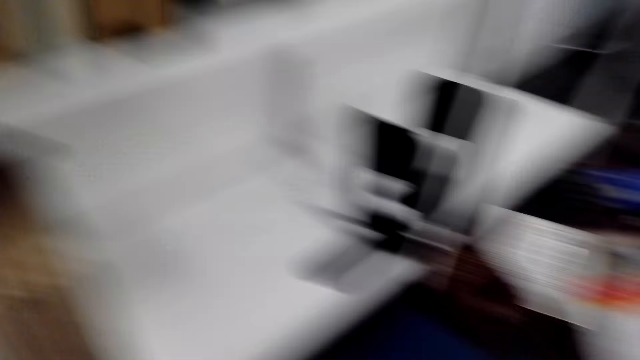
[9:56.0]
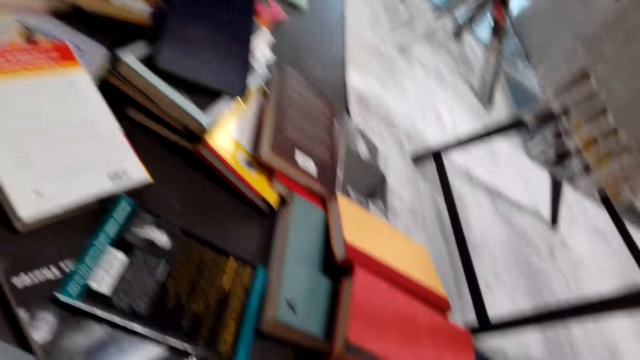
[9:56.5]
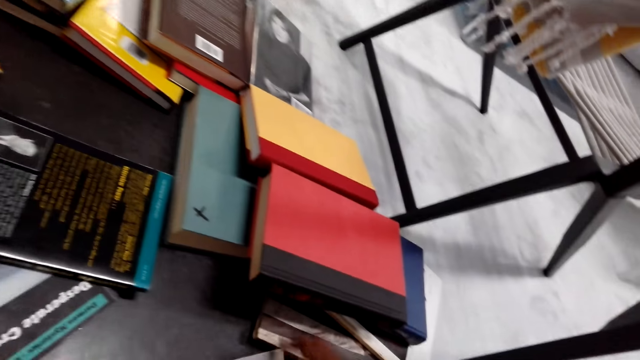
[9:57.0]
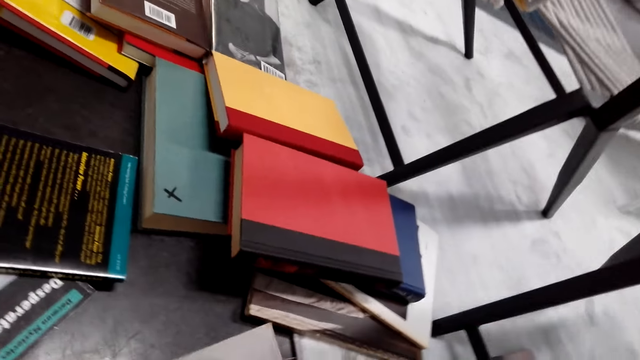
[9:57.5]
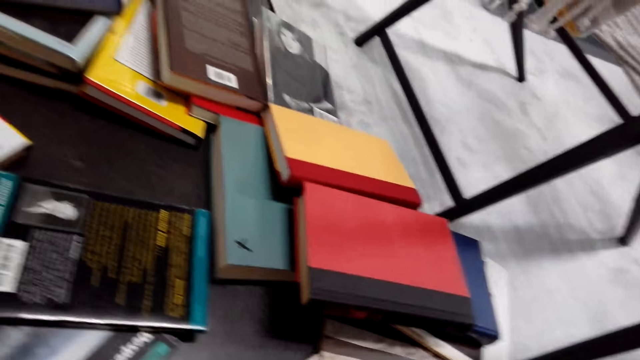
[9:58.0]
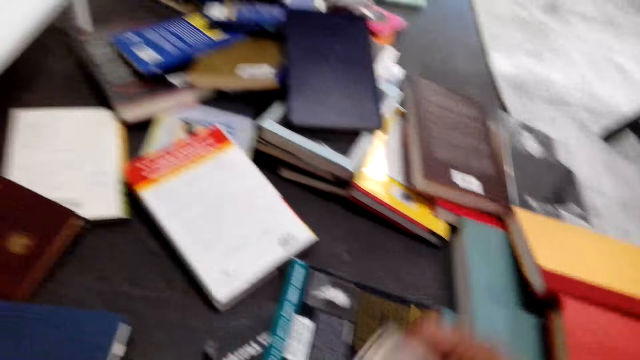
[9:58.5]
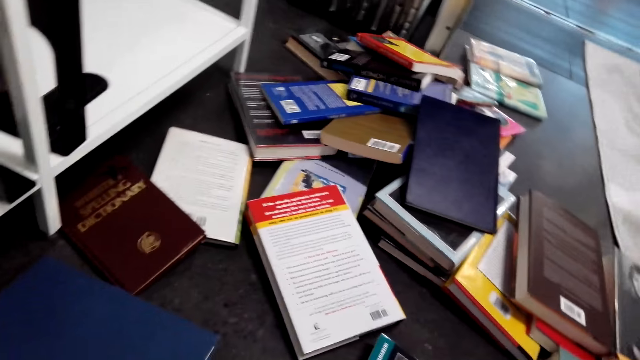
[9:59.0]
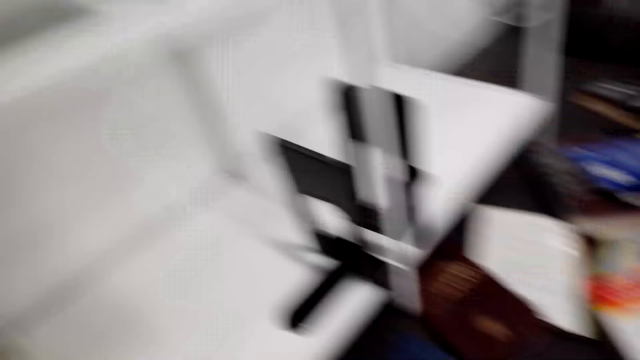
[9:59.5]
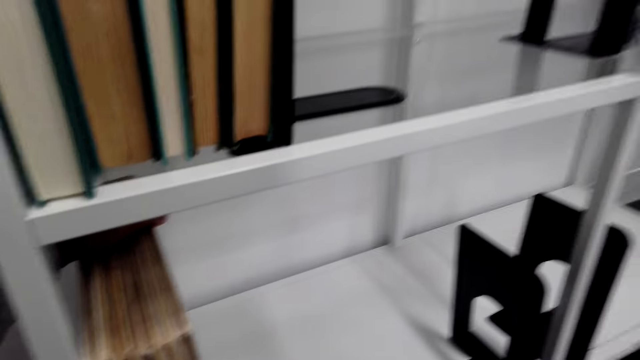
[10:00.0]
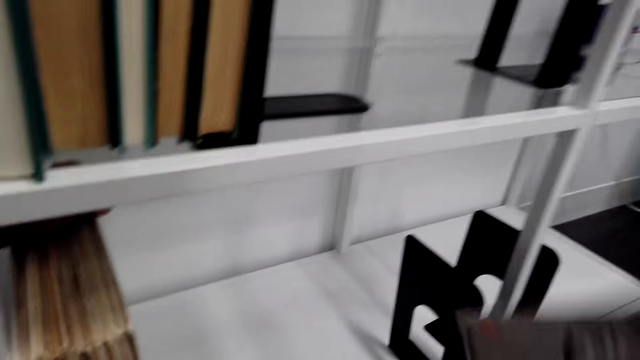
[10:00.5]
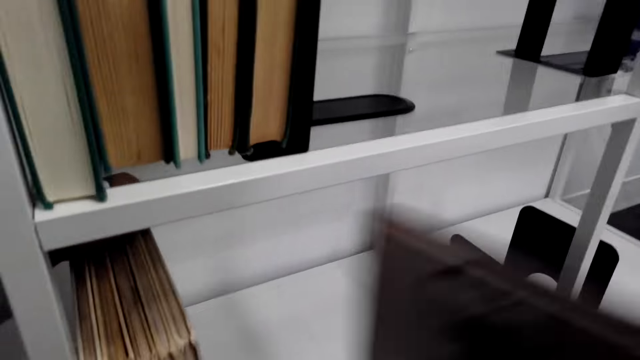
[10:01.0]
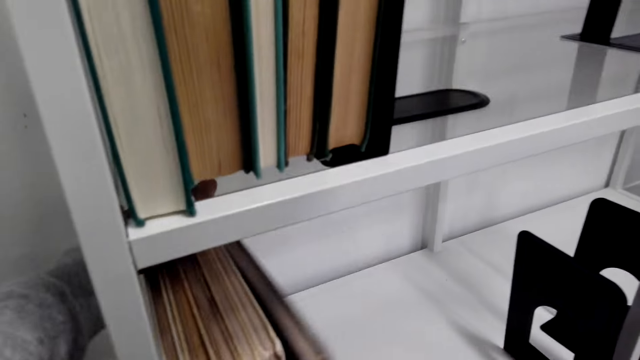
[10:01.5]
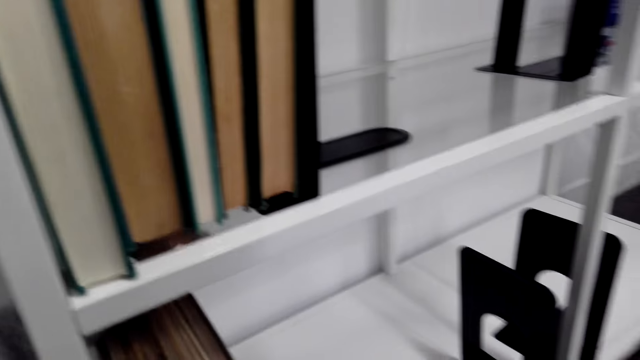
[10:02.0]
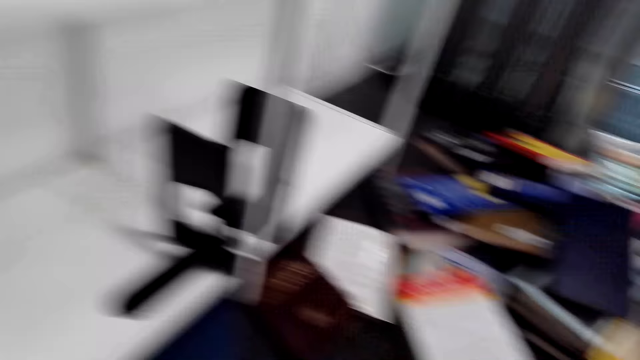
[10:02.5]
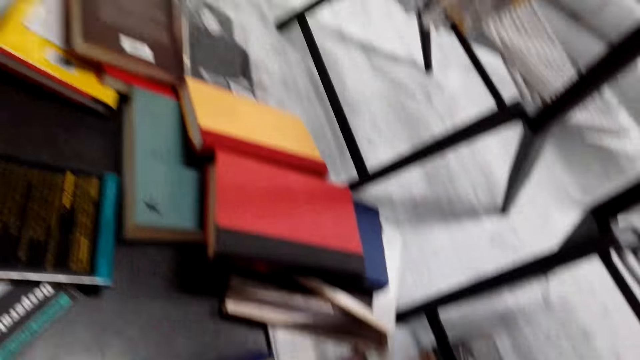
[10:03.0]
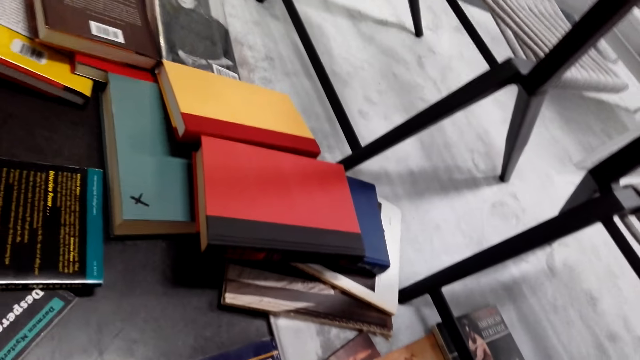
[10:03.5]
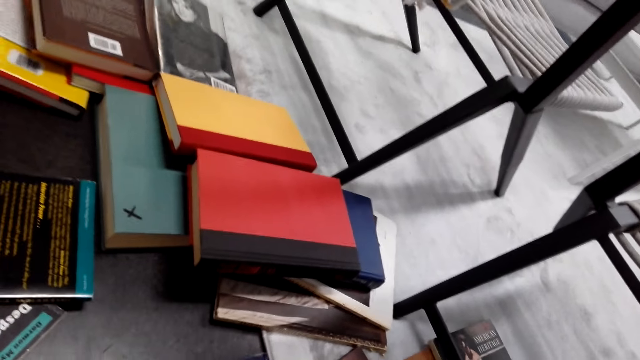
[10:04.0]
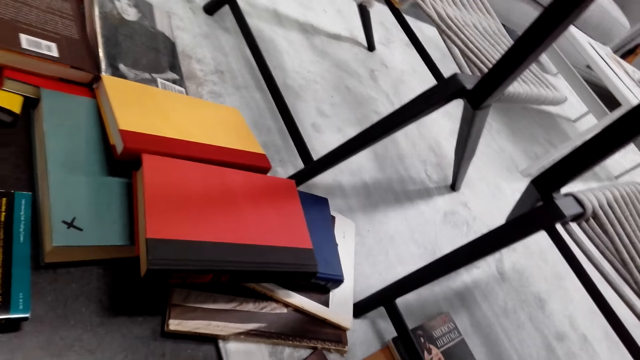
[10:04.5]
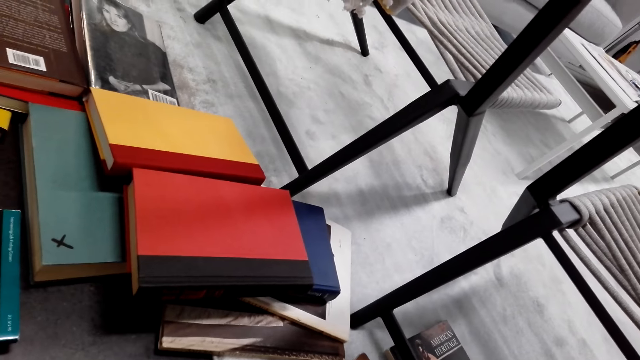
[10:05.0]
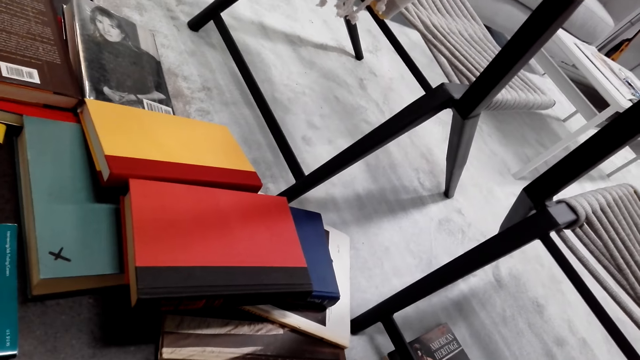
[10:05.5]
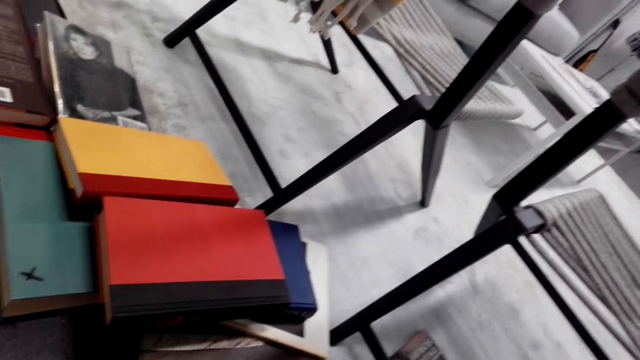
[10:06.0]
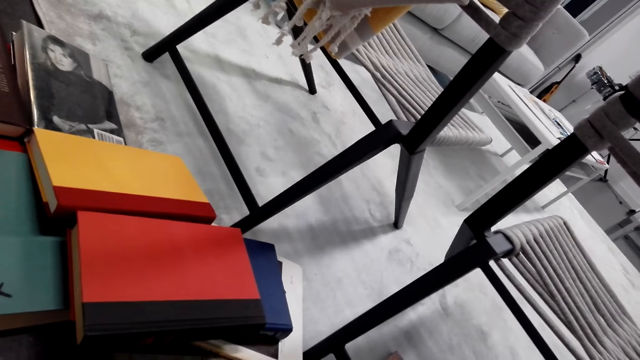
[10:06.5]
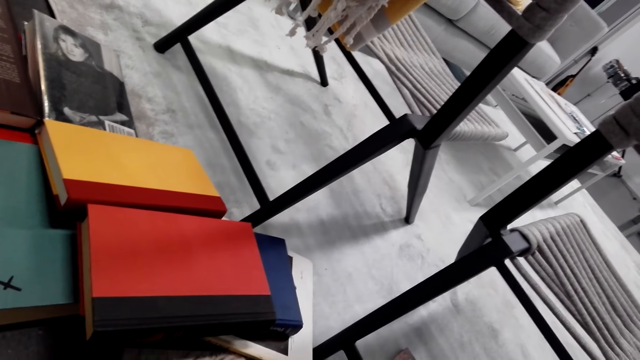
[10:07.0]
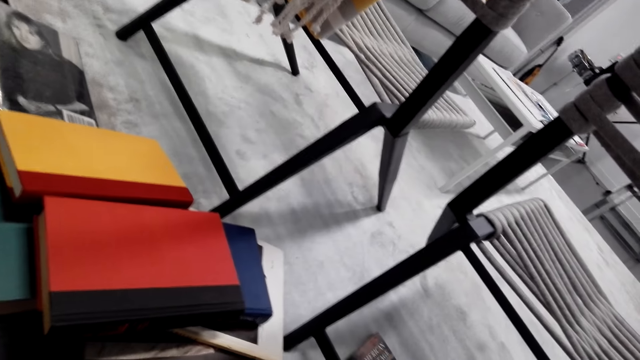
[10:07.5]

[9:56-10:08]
The camera wearer turns. They take novels on the floor. They turn. They arrange the novels in the book cabinet. They turn. They take more books on the floor.

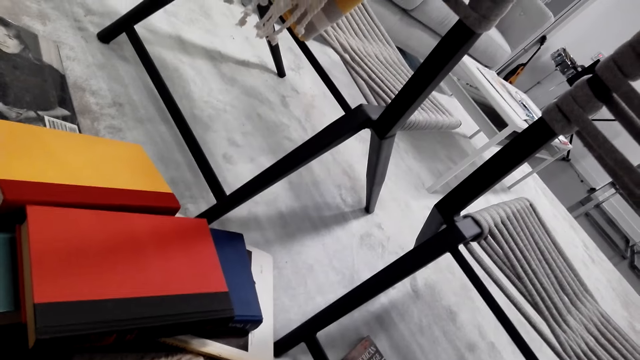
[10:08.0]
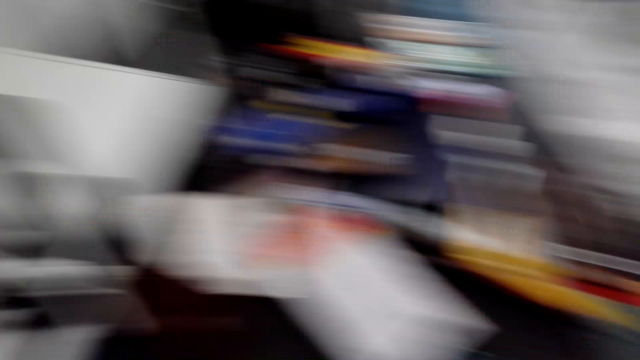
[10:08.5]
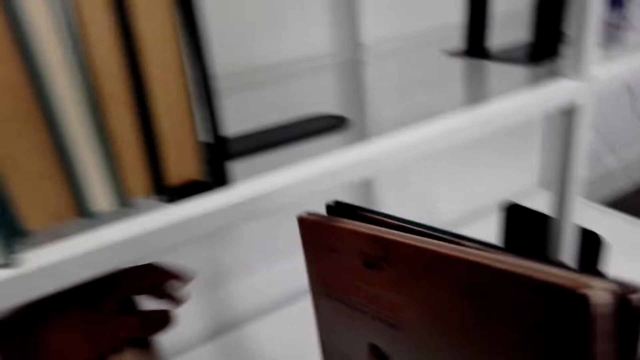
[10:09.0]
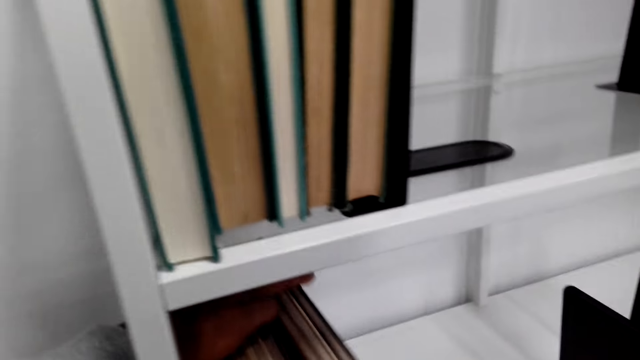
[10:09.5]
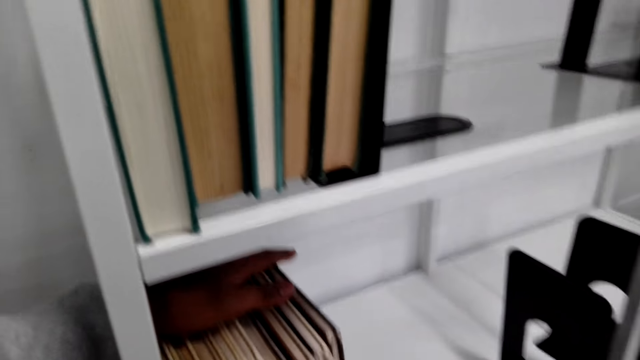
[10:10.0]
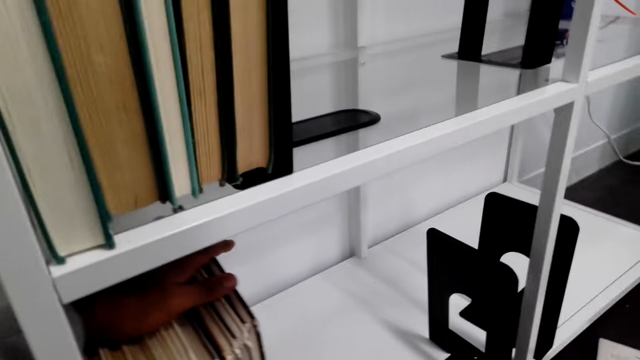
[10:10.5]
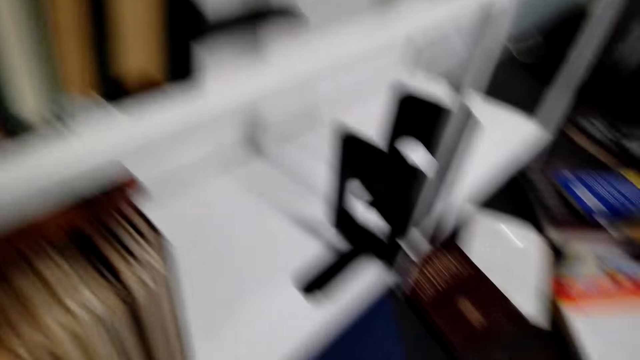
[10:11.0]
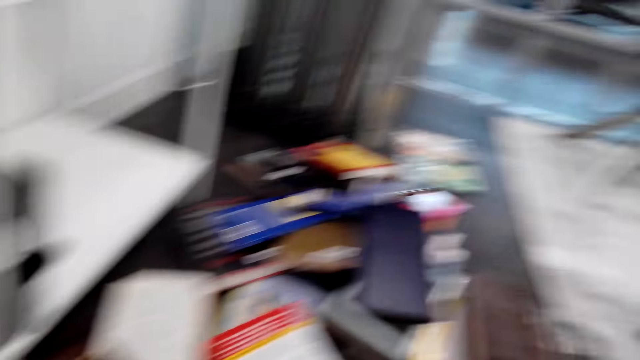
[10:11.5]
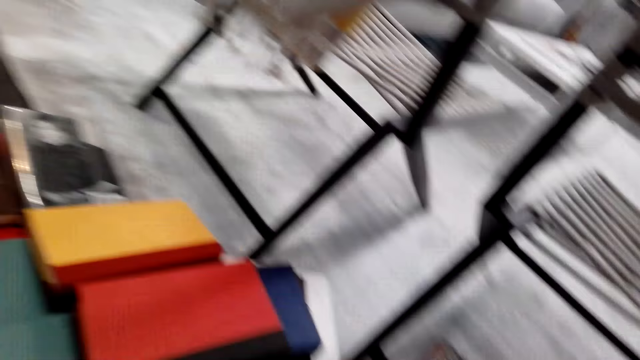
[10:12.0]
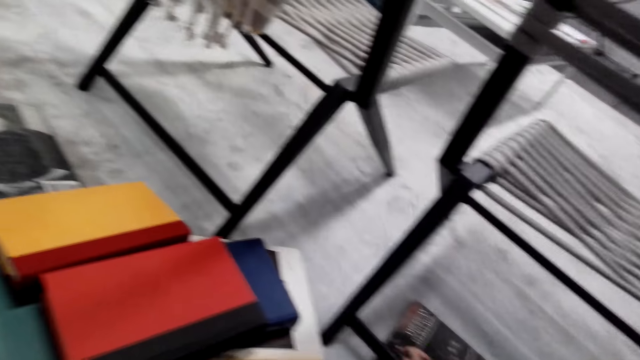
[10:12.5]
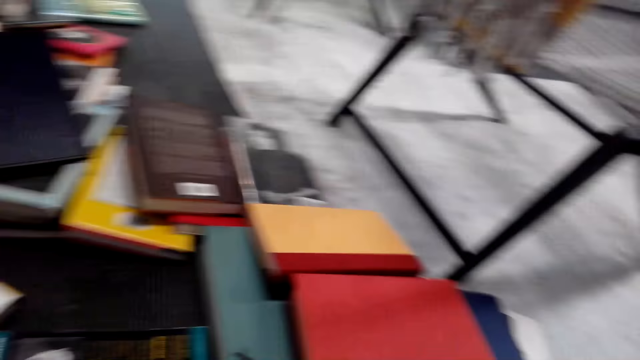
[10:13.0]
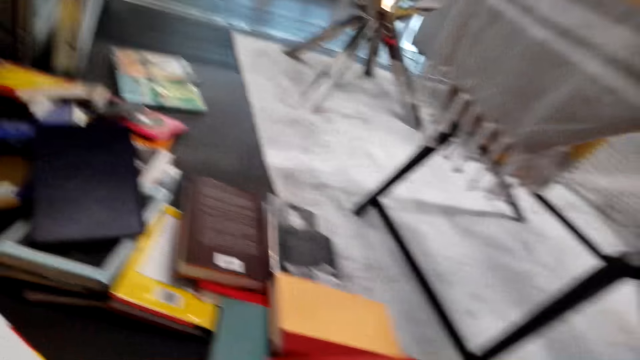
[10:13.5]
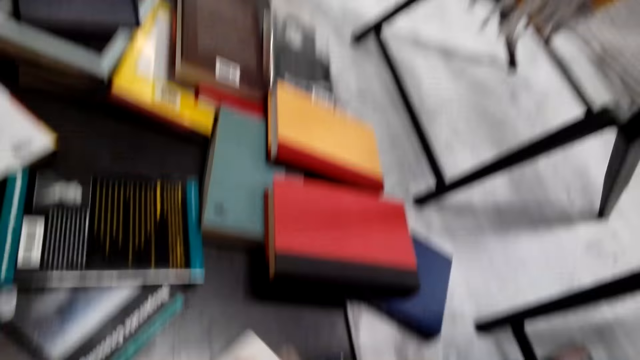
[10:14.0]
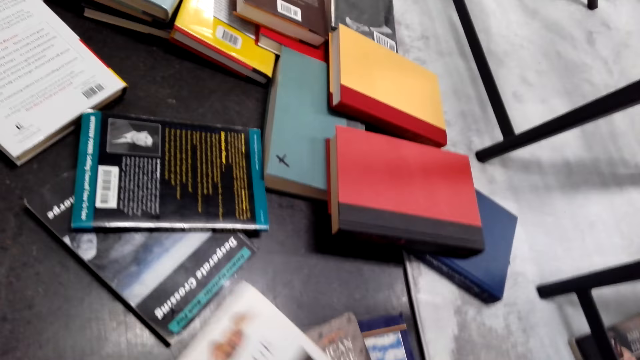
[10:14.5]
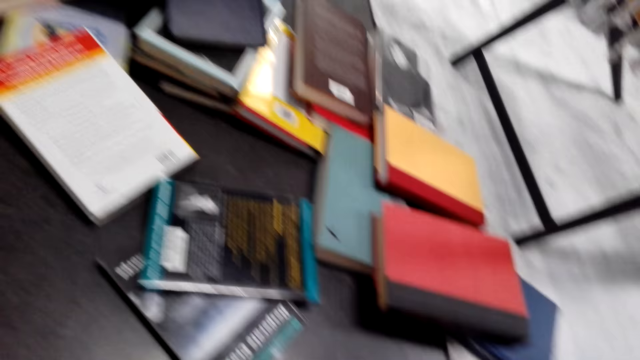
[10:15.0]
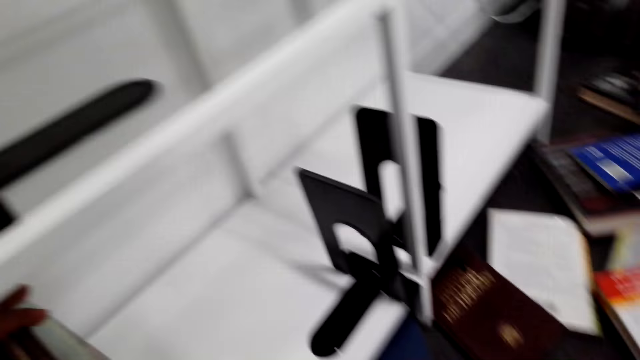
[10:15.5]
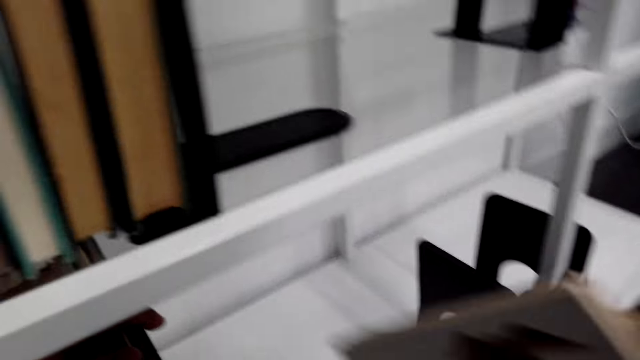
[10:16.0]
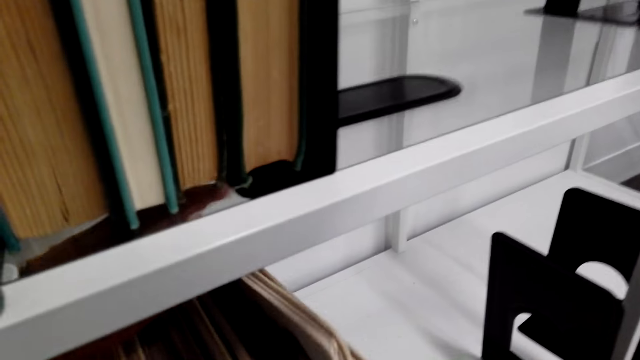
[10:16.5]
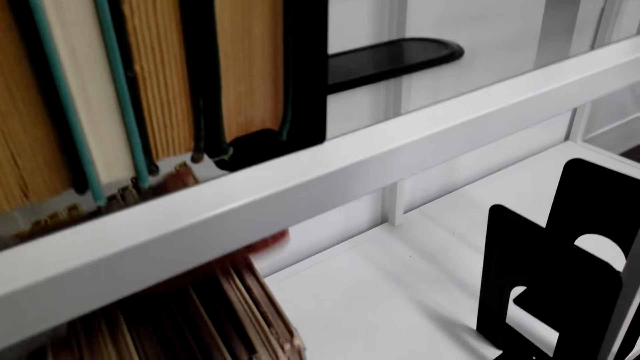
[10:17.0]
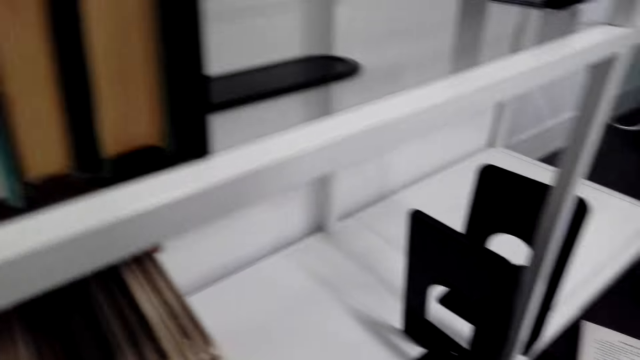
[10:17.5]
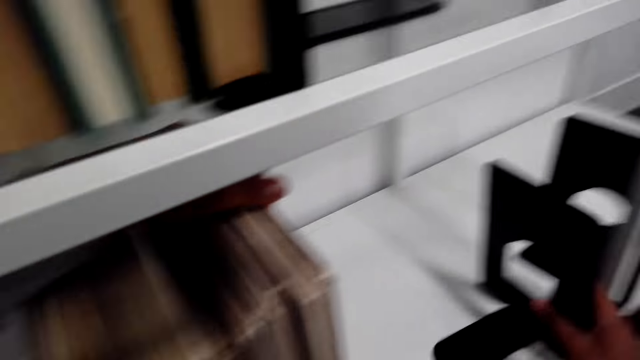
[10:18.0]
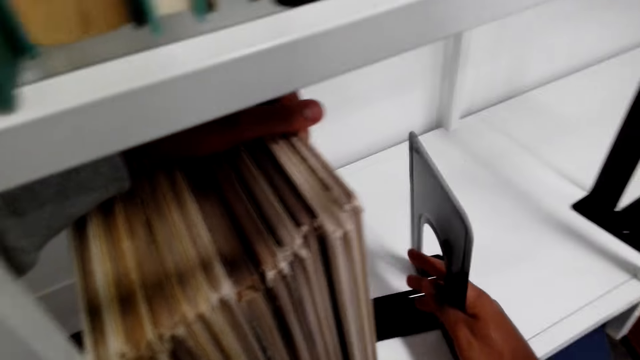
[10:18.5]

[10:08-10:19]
The camera wearer arranges novels in the cabinet. They turn. They look around. They take novels on the floor. They turn. They arrange the novels in the cabinet.
